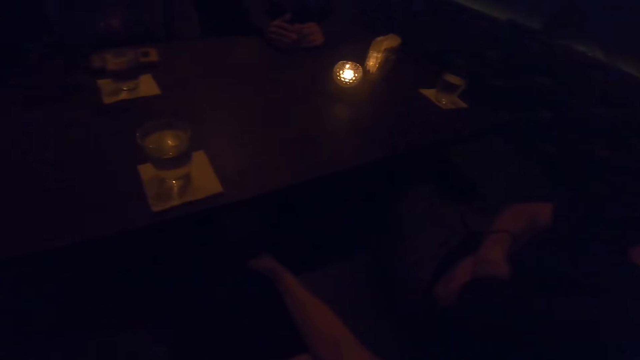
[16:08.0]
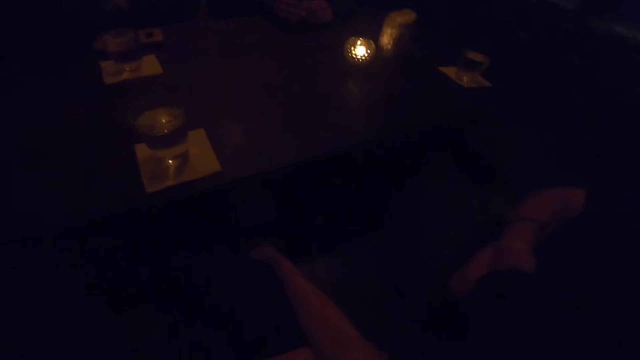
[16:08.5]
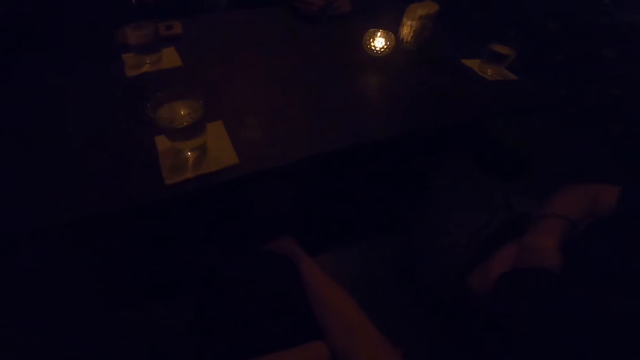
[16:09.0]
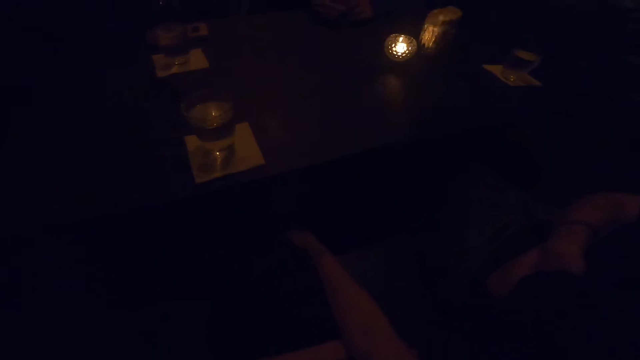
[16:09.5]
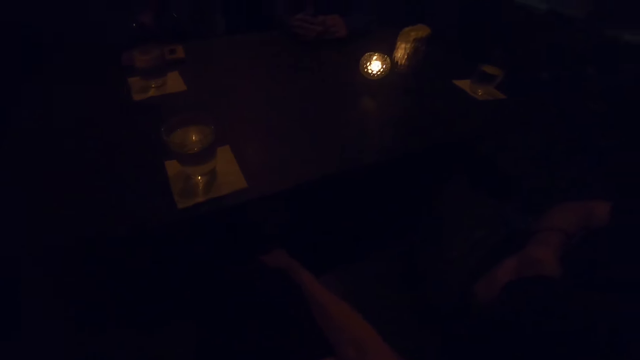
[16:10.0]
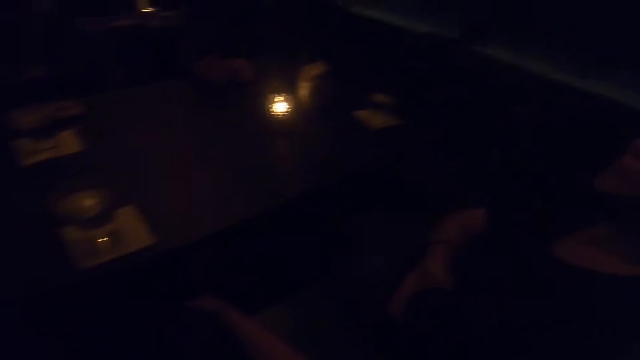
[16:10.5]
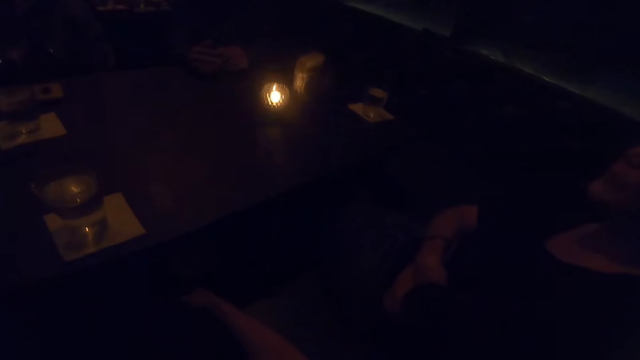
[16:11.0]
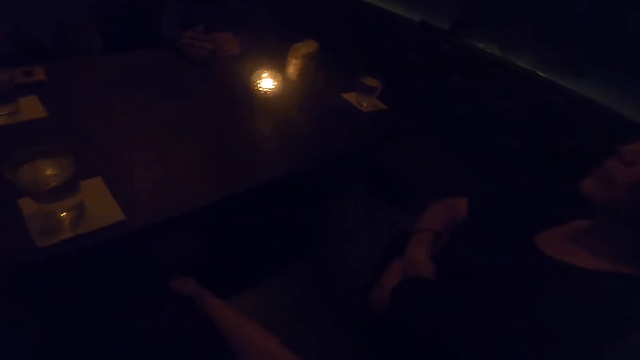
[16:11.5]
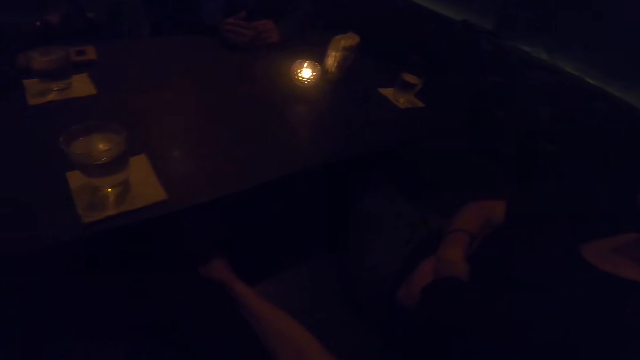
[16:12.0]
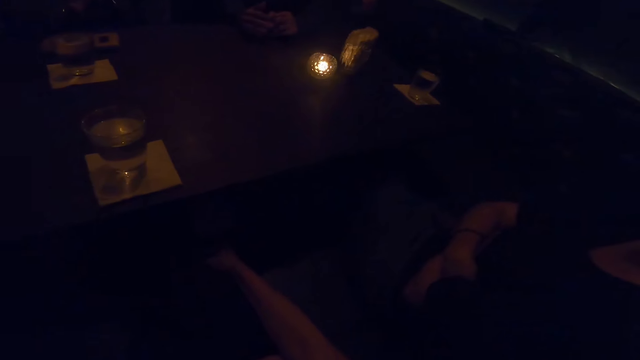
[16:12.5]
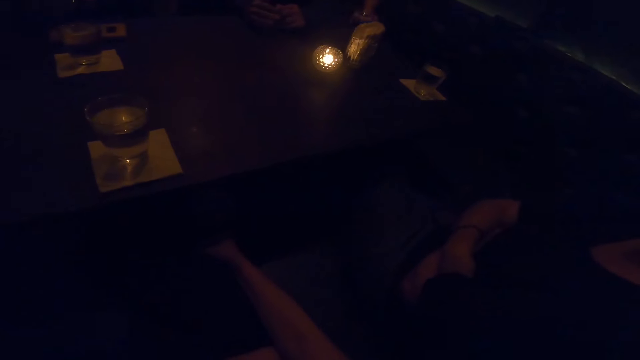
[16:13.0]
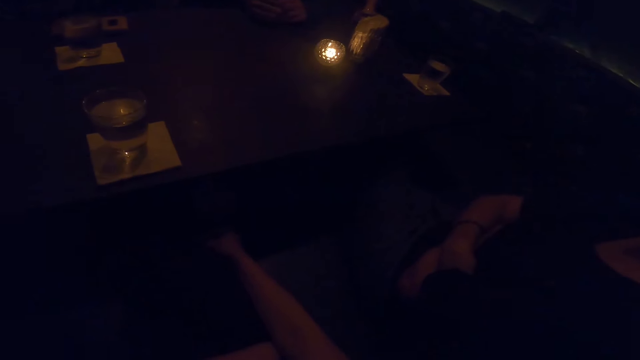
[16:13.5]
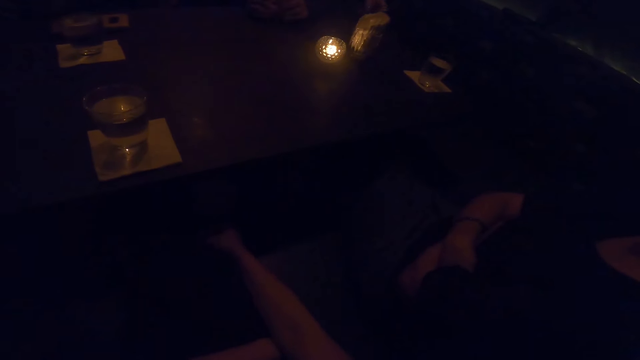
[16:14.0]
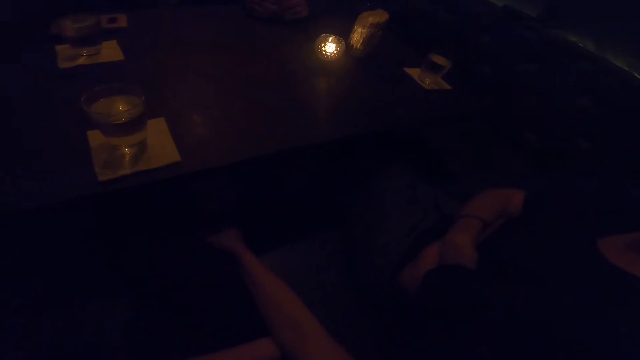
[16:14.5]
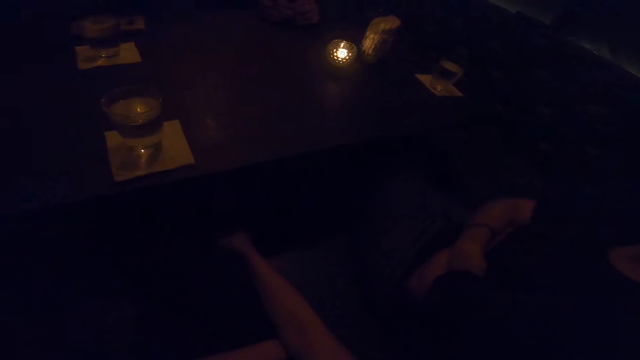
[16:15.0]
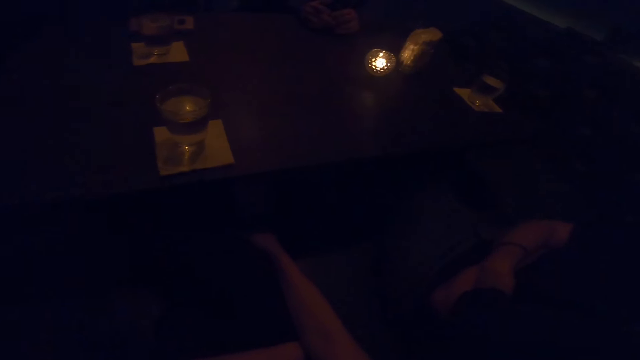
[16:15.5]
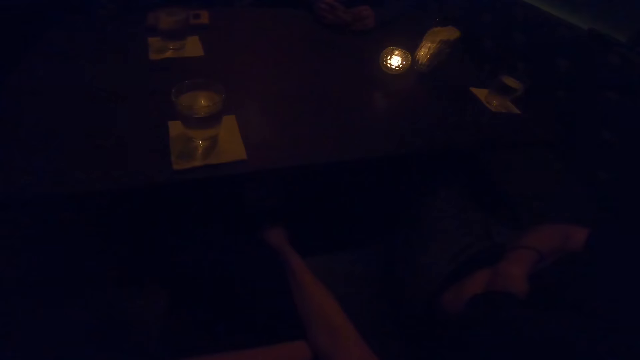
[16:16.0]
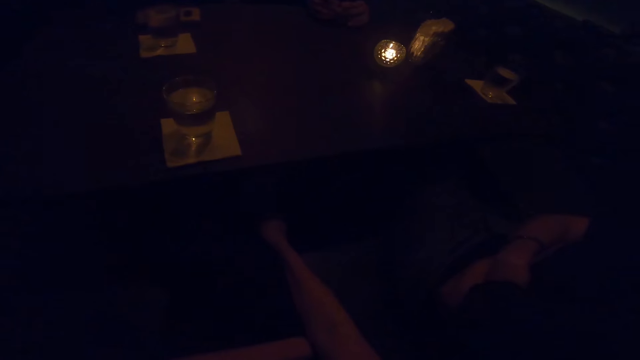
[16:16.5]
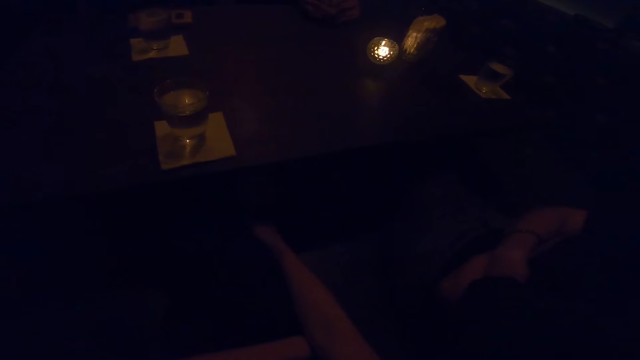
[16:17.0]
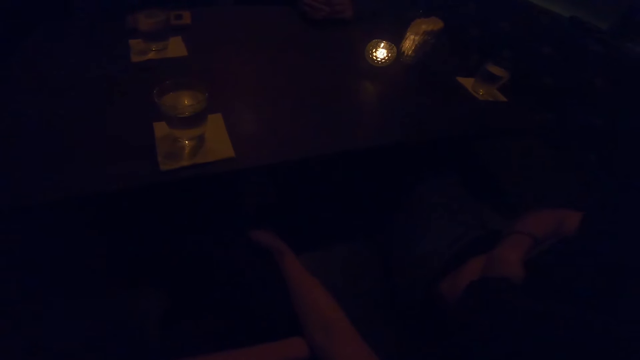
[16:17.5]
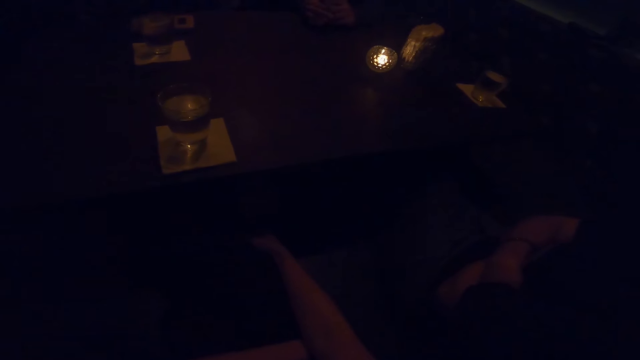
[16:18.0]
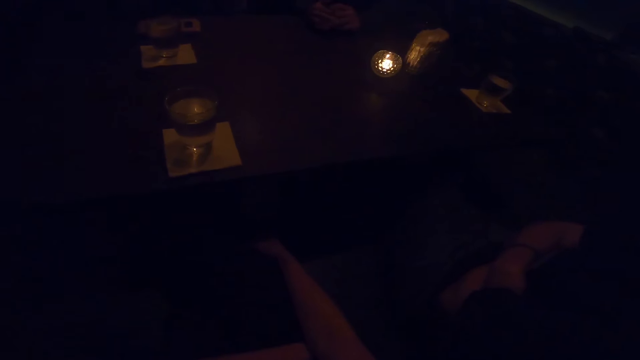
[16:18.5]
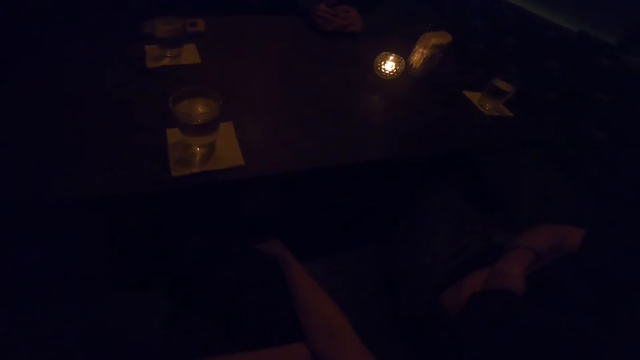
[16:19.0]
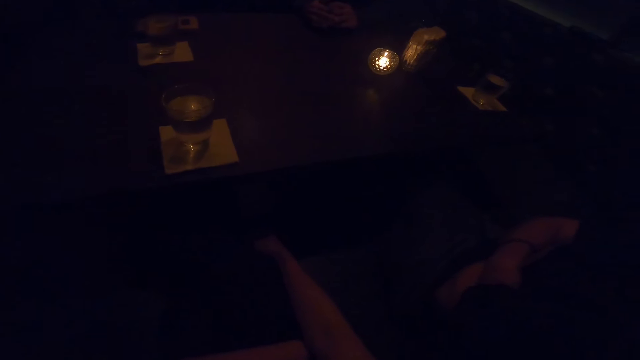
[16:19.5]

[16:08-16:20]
The man talks to the camera wearer. The man drops the cup on the table.

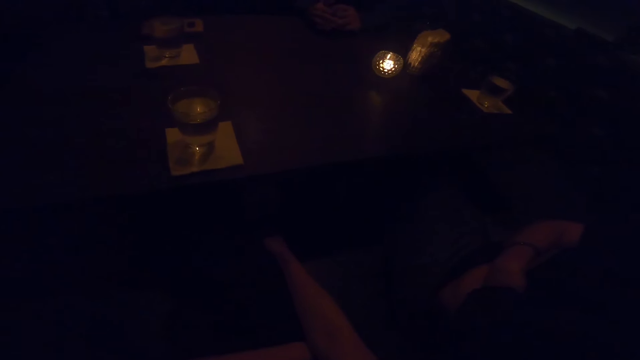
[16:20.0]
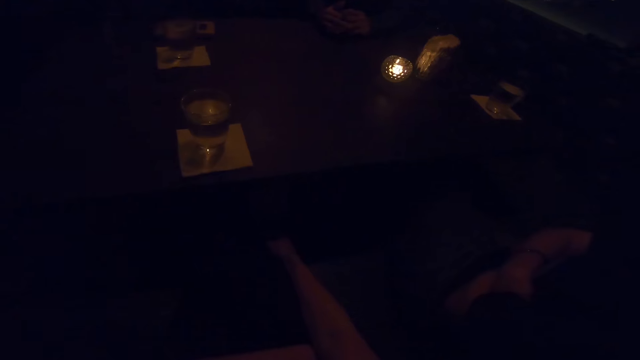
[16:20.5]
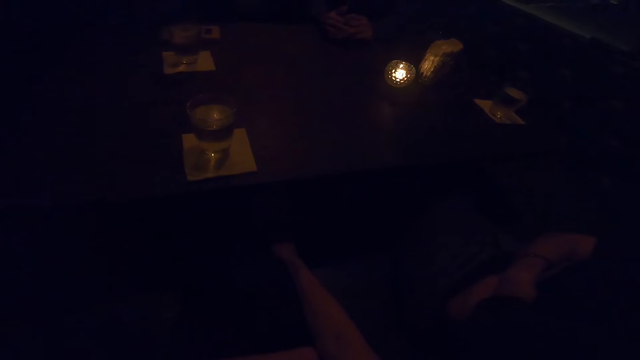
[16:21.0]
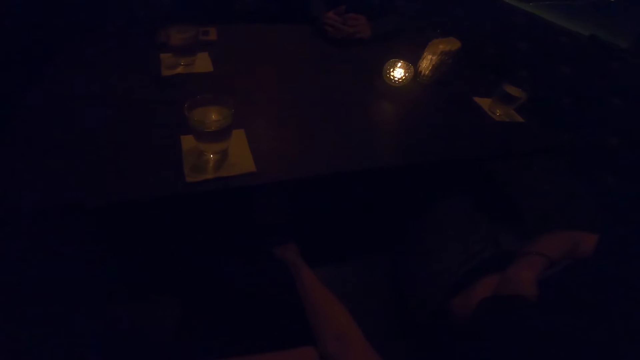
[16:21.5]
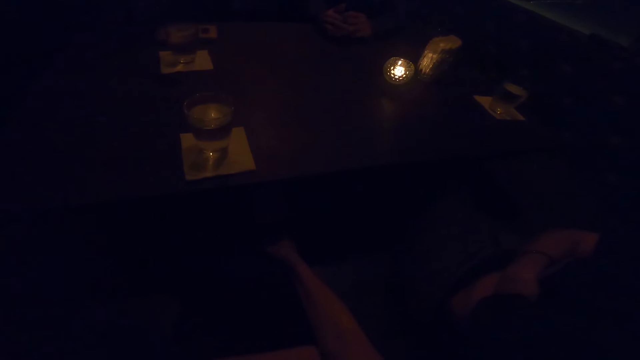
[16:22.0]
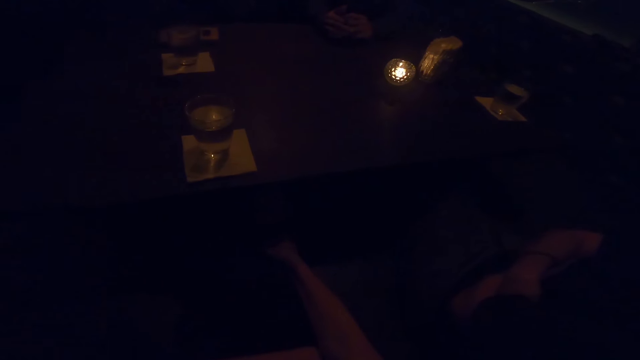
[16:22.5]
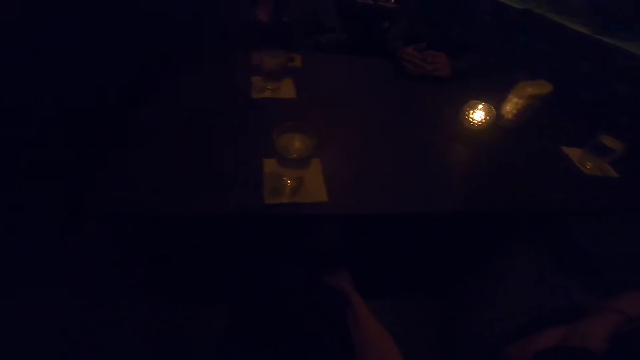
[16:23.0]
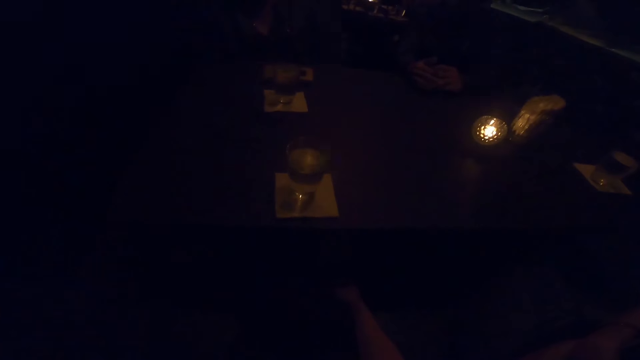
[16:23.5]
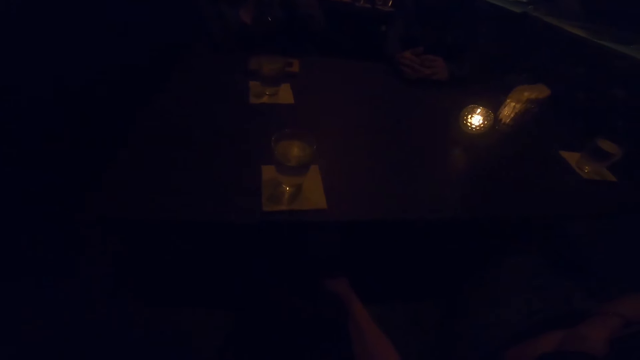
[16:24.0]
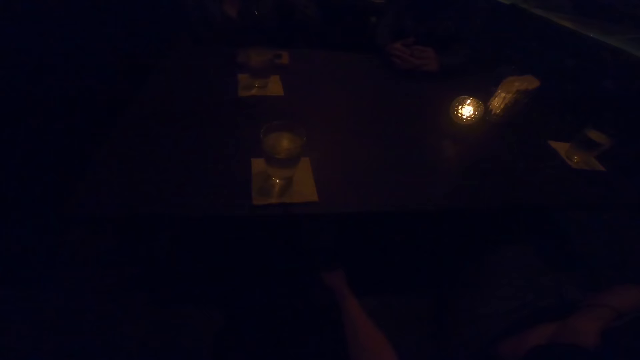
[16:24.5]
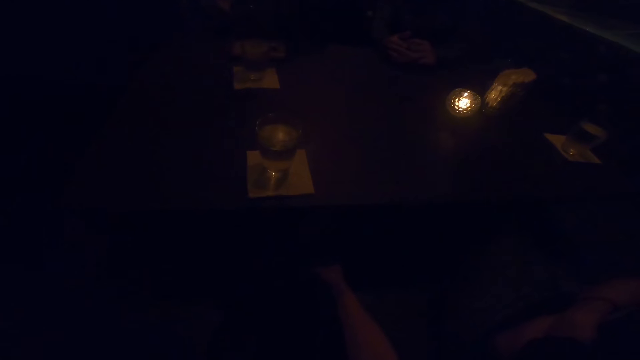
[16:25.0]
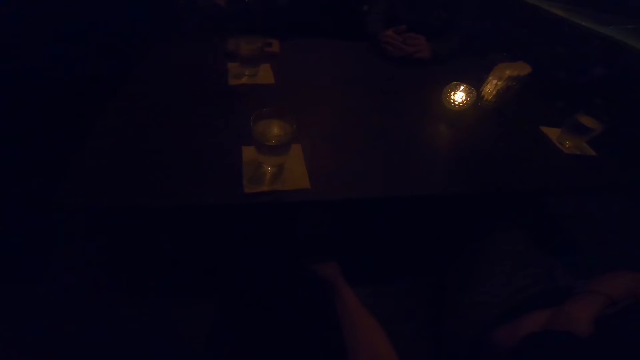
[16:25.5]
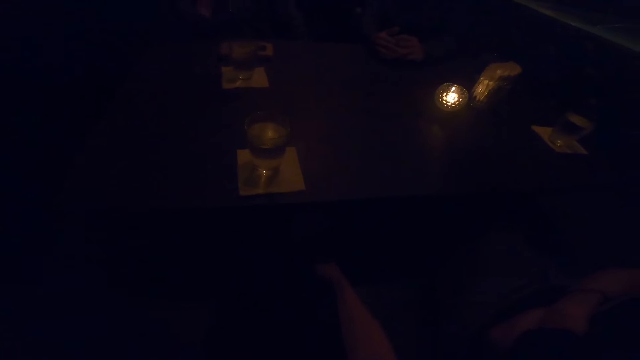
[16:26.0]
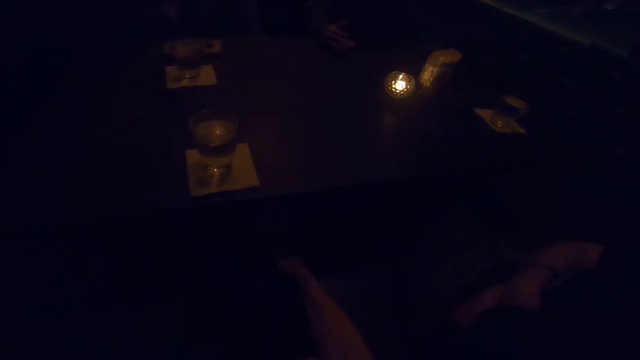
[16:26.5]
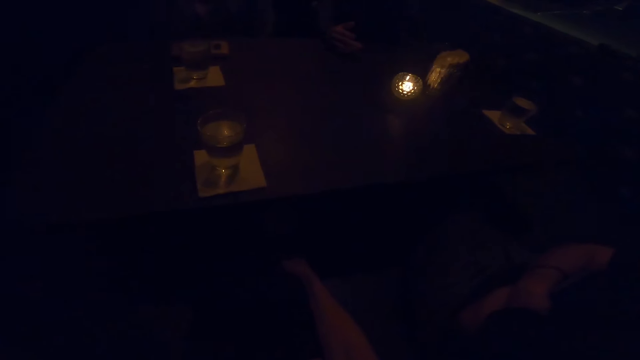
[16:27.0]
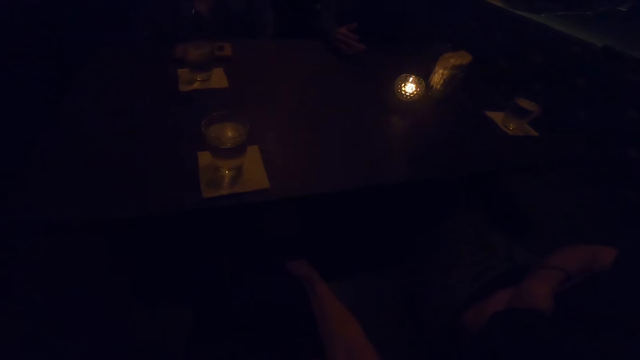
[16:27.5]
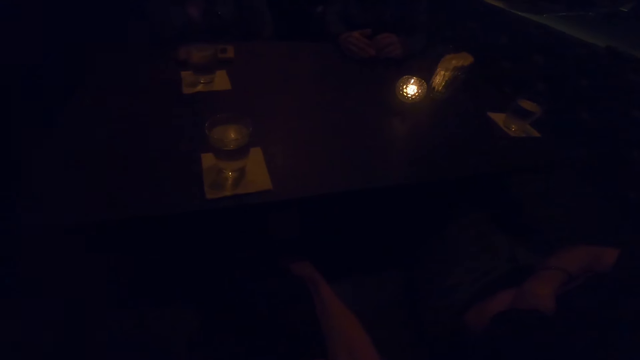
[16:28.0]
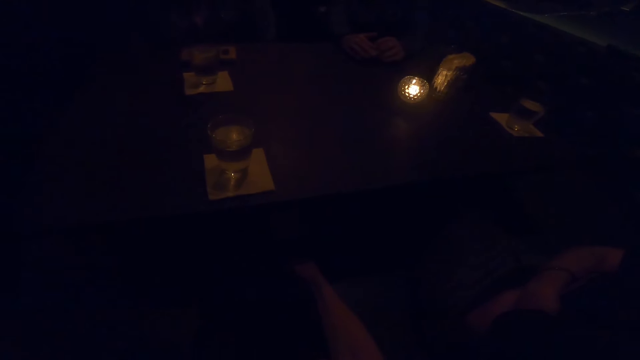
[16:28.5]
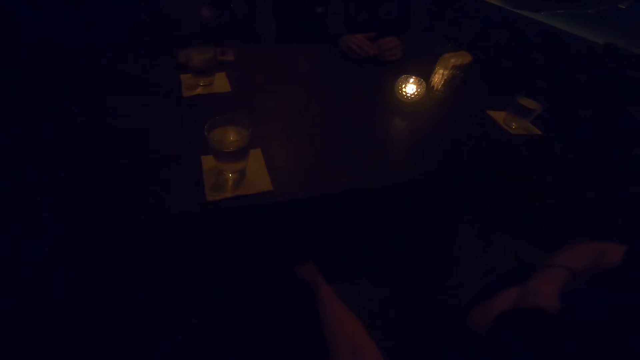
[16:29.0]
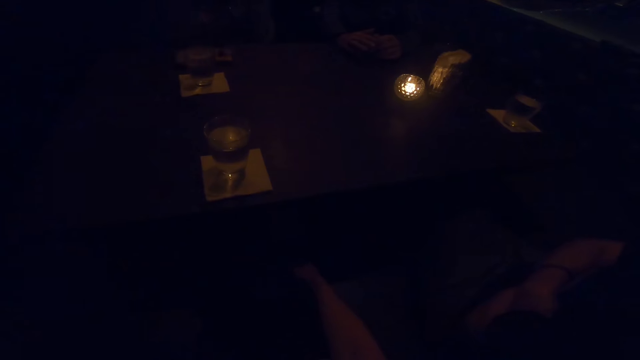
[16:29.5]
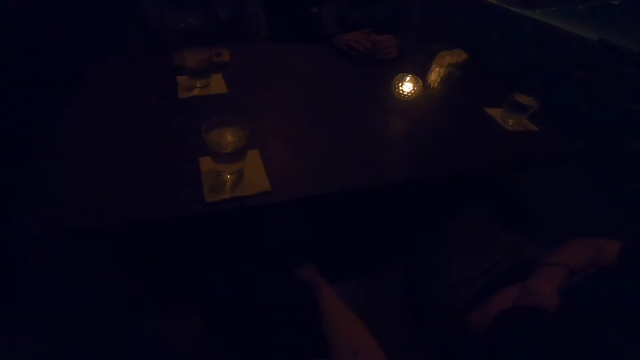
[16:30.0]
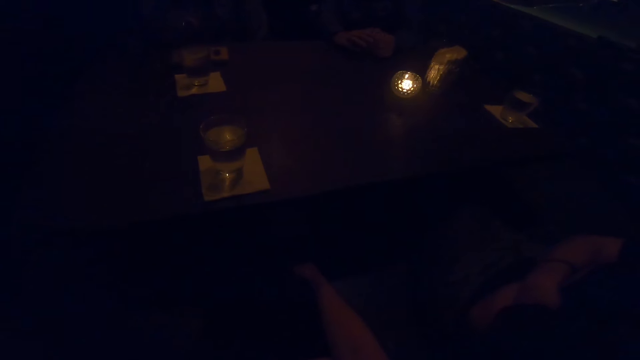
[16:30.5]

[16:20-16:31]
A person moves a hand. Another person moves a hand.
